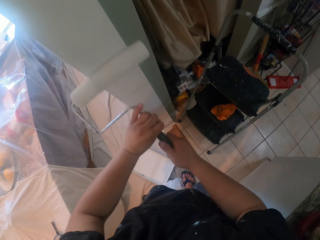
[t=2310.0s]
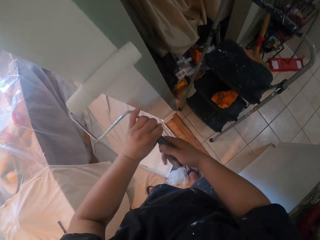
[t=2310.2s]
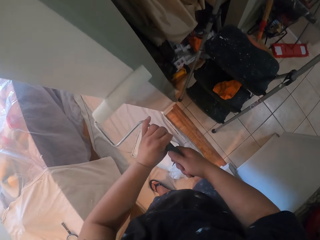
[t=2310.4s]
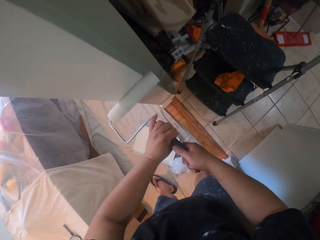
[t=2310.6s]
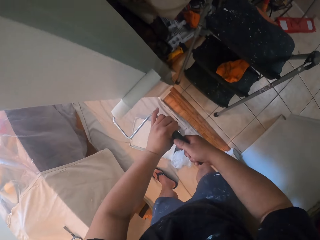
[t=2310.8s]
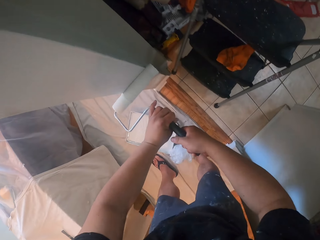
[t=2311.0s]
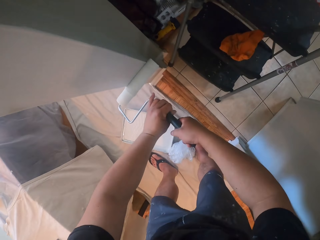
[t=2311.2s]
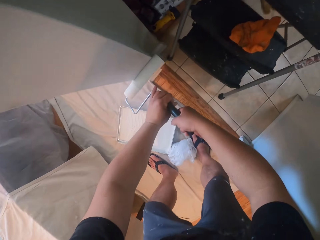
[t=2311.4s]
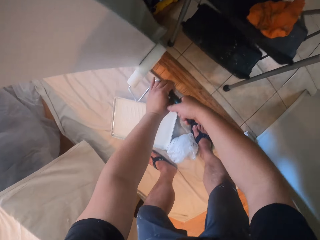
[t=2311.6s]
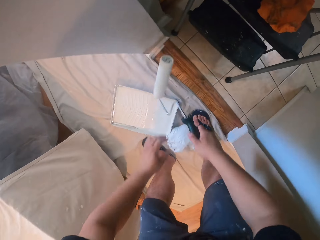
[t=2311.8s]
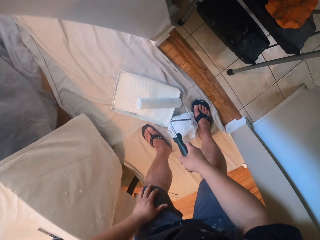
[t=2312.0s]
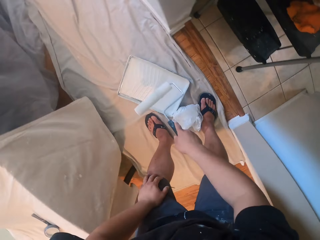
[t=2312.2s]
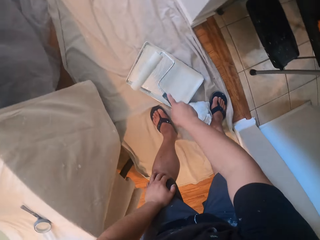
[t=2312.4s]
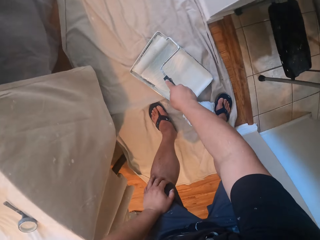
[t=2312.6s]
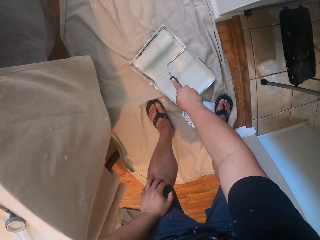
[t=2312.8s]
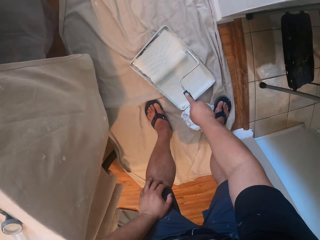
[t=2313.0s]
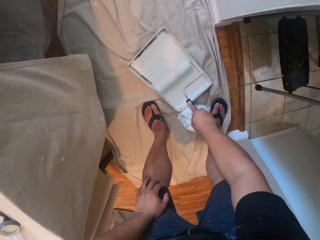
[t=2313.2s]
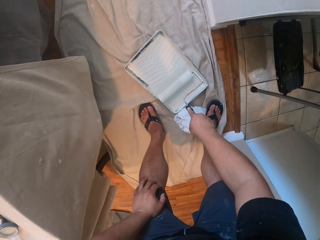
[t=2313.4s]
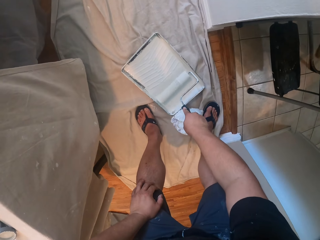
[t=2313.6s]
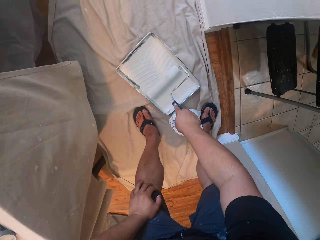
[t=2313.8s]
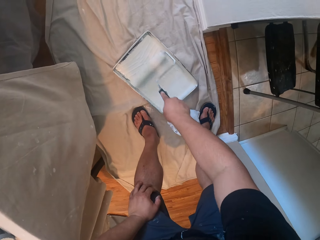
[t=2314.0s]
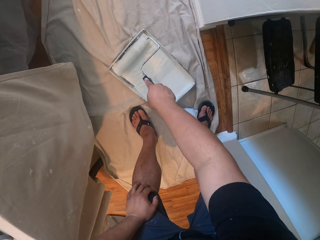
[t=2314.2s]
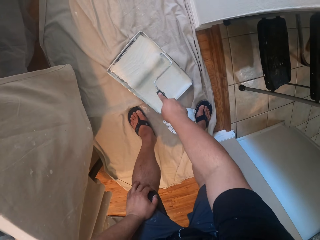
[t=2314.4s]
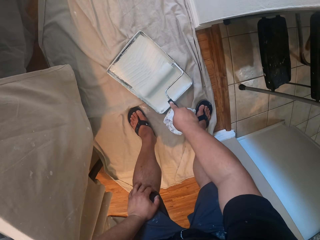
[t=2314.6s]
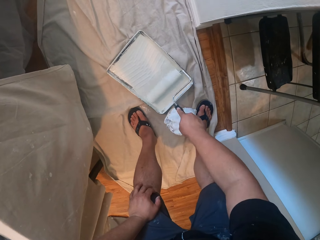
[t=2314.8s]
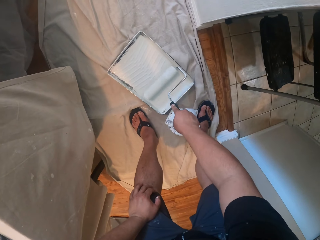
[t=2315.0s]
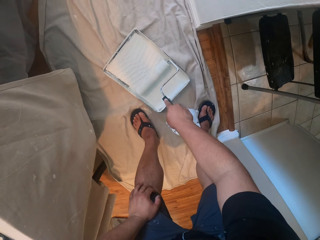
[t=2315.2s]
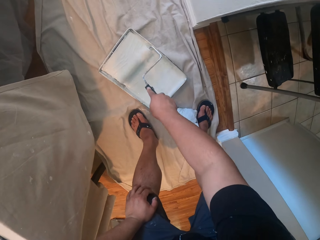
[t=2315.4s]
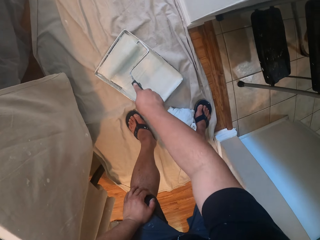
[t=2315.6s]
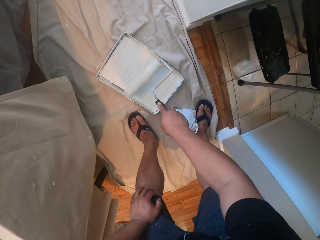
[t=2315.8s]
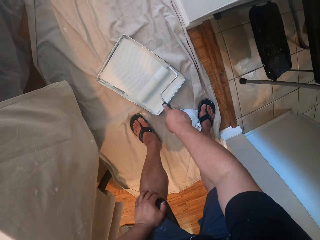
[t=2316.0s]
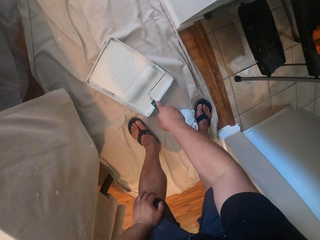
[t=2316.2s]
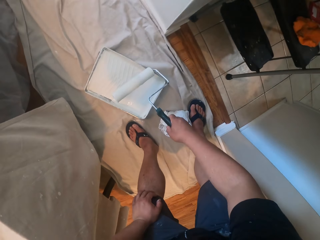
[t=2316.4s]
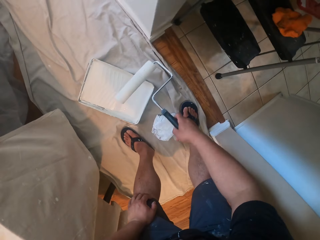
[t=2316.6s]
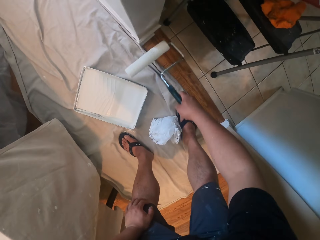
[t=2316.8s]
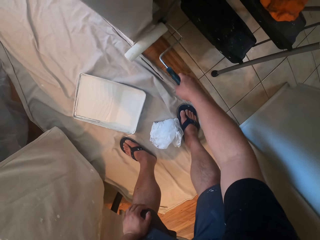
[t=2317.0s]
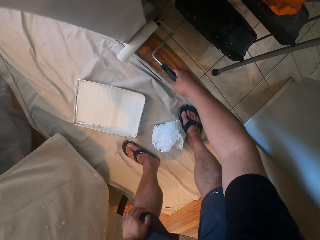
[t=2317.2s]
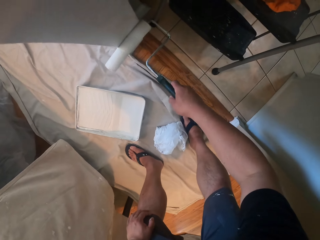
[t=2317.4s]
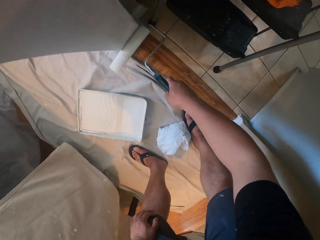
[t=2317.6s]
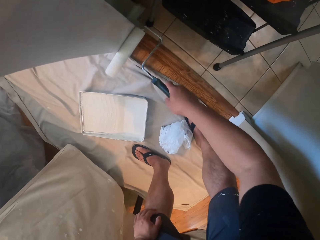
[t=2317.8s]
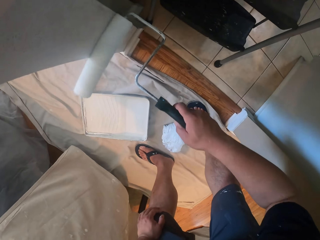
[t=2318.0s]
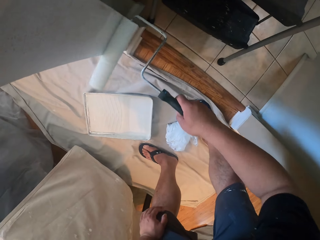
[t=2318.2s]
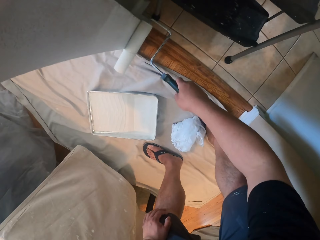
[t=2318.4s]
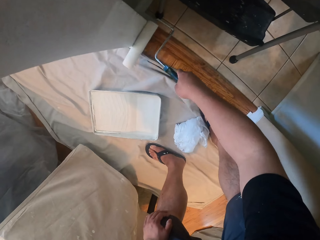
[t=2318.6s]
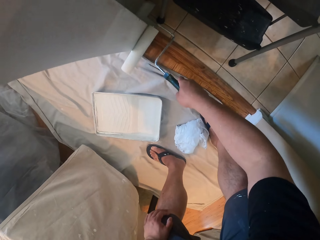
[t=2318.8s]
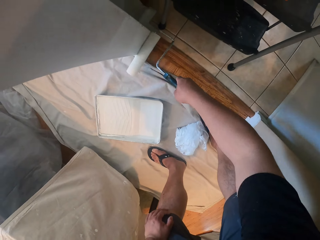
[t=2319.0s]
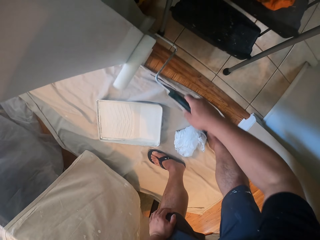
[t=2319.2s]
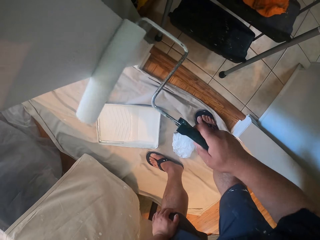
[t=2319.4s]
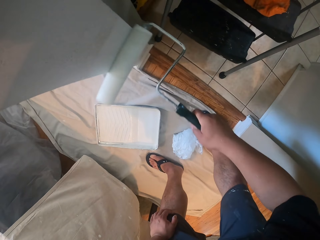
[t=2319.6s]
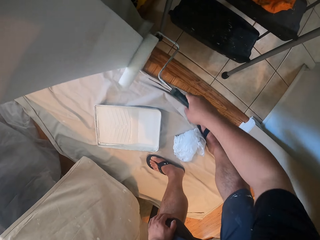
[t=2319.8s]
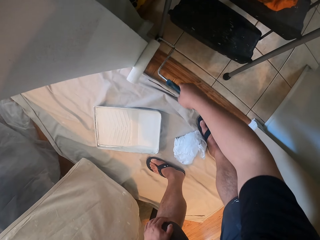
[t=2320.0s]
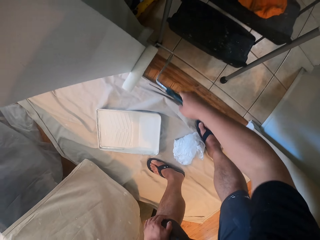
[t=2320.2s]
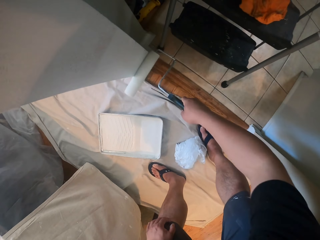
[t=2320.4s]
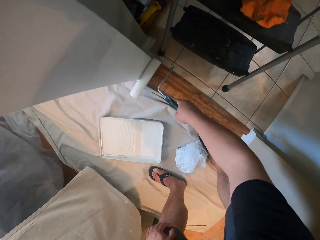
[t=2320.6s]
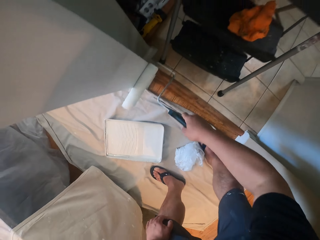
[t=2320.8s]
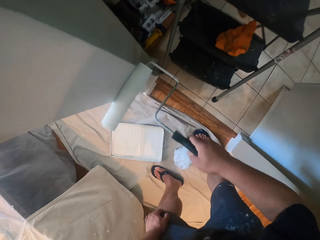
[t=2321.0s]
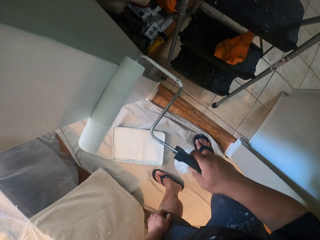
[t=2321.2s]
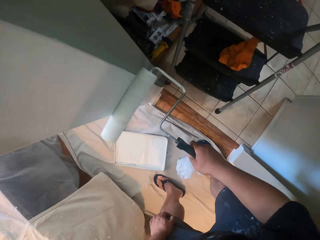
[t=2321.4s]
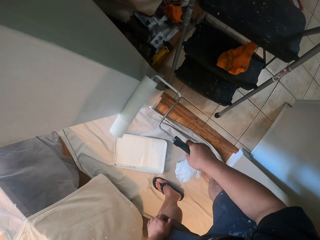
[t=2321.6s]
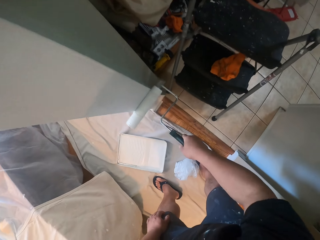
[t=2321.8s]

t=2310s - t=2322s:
The camera wearer rolls the paint roller in paint. He takes some paint from the paint can on the floor. He paints the wall with the roller brush in his right hand.

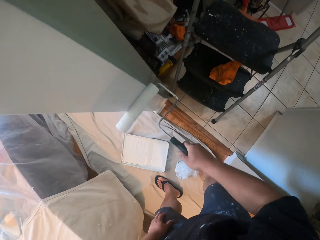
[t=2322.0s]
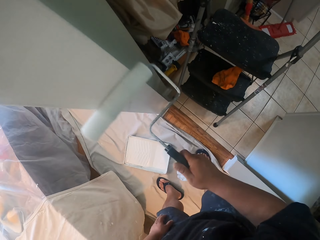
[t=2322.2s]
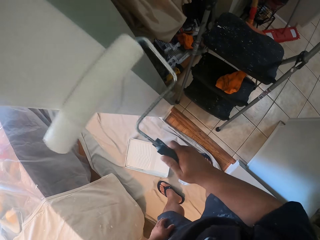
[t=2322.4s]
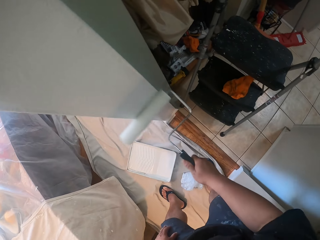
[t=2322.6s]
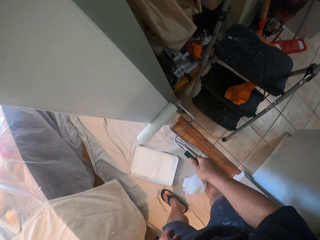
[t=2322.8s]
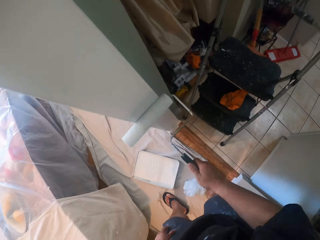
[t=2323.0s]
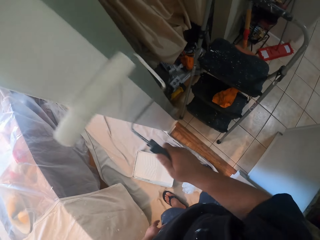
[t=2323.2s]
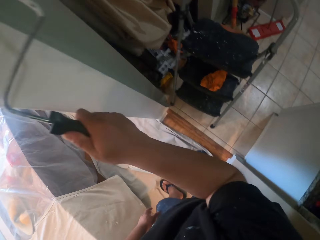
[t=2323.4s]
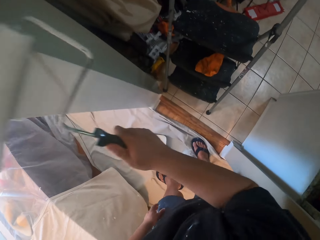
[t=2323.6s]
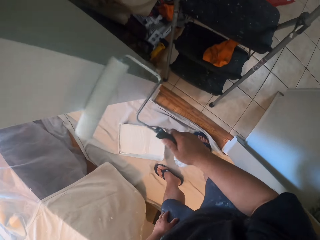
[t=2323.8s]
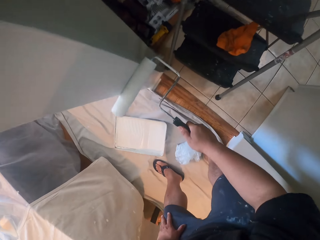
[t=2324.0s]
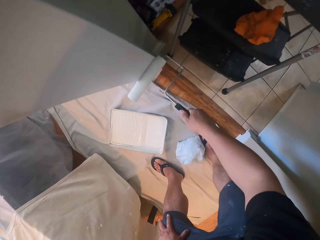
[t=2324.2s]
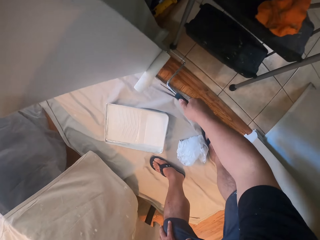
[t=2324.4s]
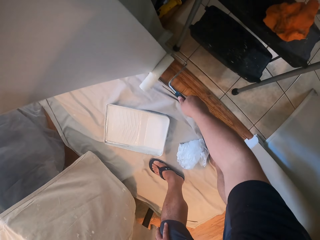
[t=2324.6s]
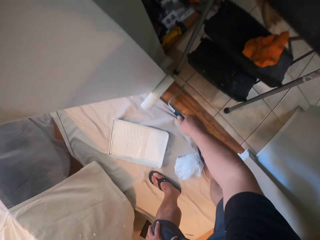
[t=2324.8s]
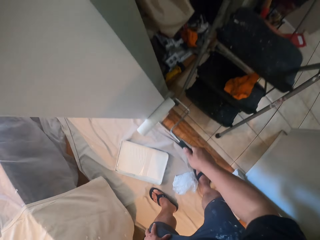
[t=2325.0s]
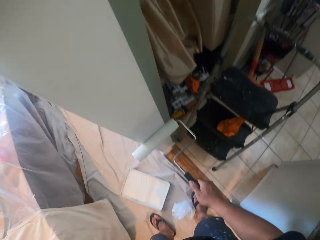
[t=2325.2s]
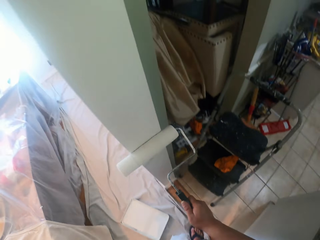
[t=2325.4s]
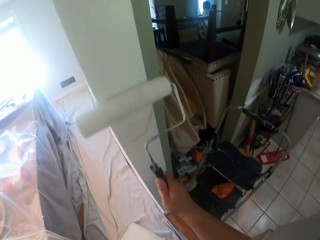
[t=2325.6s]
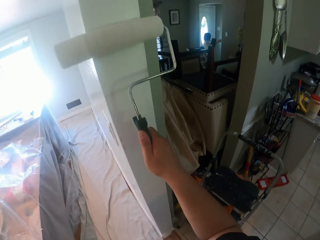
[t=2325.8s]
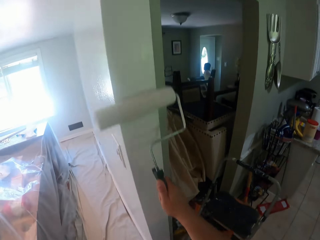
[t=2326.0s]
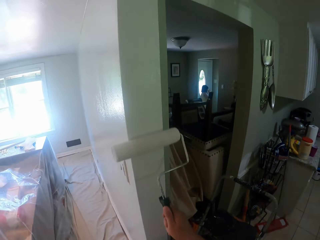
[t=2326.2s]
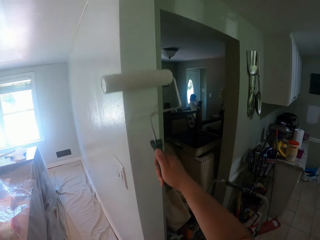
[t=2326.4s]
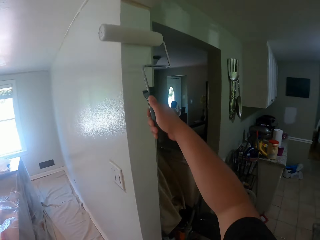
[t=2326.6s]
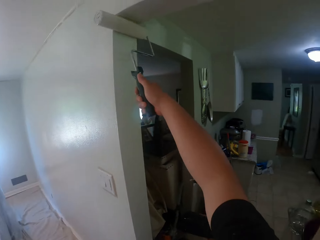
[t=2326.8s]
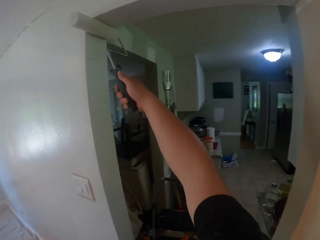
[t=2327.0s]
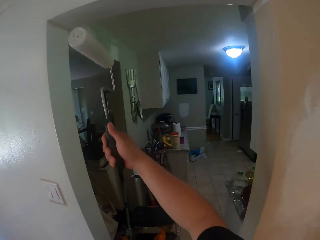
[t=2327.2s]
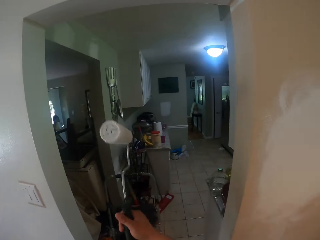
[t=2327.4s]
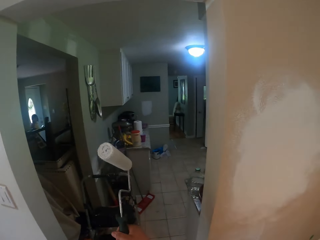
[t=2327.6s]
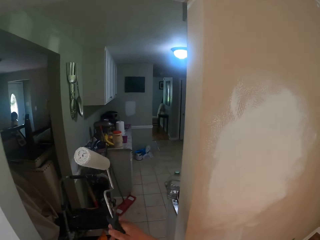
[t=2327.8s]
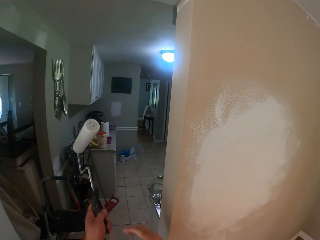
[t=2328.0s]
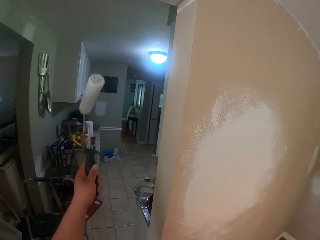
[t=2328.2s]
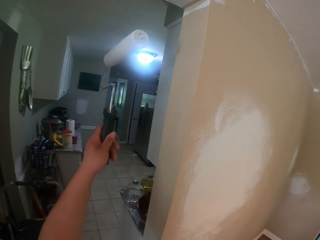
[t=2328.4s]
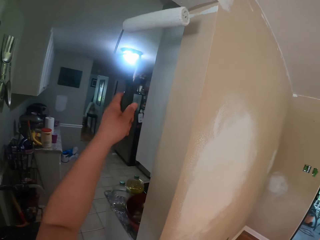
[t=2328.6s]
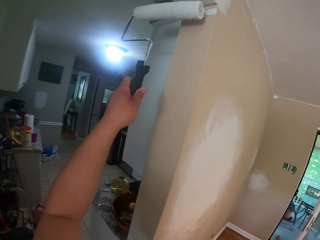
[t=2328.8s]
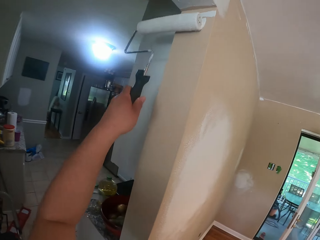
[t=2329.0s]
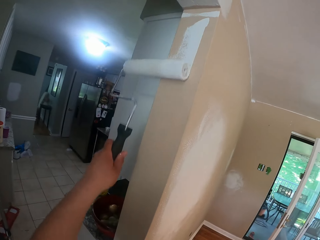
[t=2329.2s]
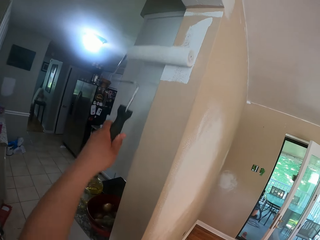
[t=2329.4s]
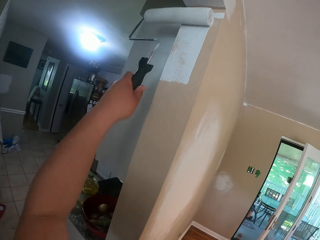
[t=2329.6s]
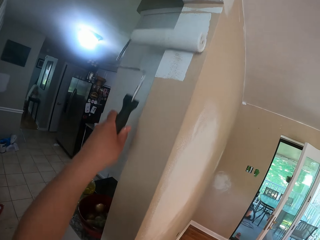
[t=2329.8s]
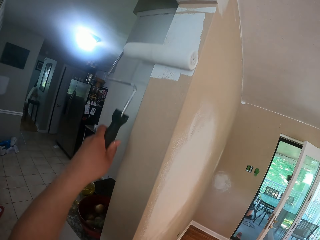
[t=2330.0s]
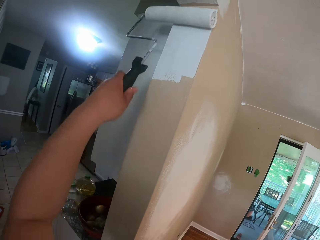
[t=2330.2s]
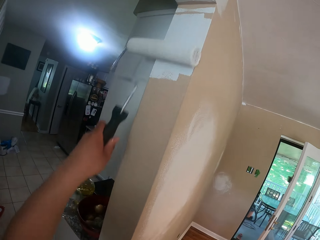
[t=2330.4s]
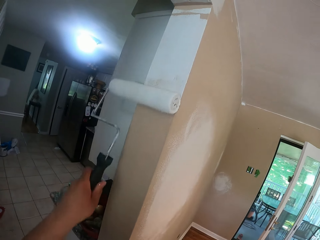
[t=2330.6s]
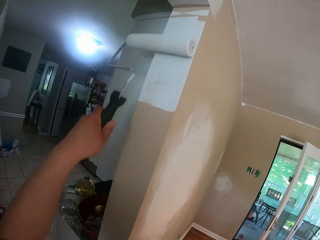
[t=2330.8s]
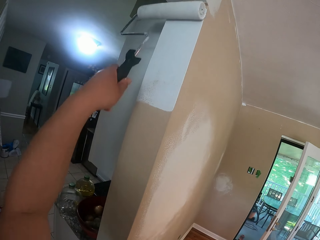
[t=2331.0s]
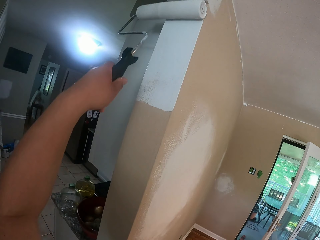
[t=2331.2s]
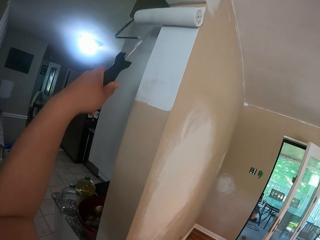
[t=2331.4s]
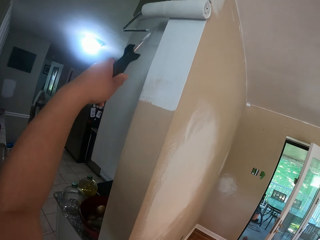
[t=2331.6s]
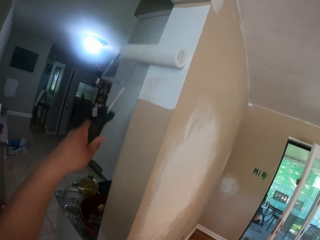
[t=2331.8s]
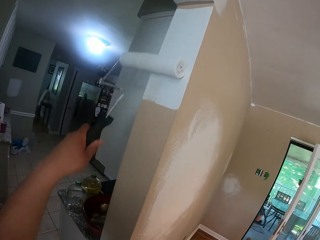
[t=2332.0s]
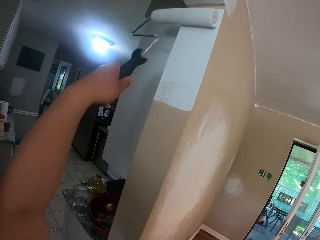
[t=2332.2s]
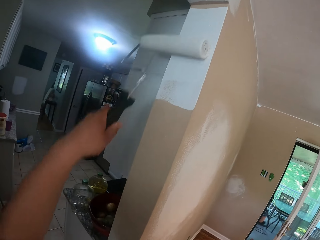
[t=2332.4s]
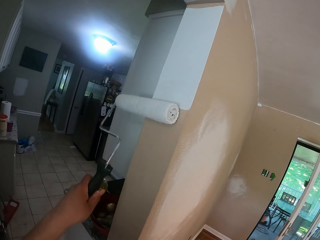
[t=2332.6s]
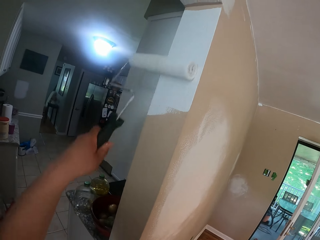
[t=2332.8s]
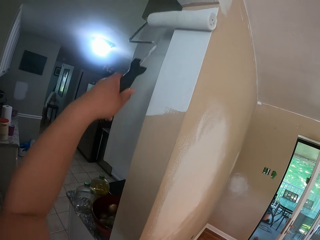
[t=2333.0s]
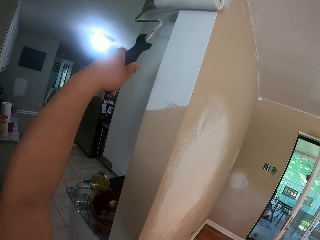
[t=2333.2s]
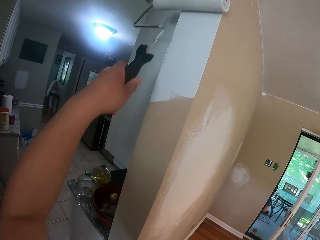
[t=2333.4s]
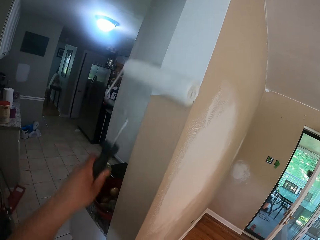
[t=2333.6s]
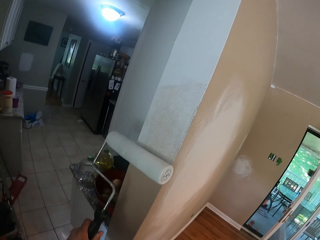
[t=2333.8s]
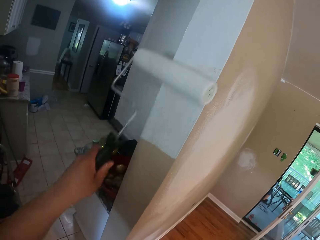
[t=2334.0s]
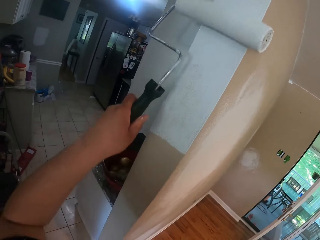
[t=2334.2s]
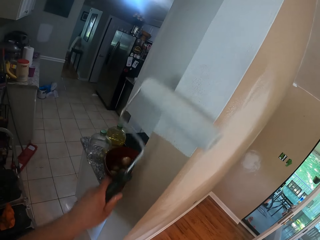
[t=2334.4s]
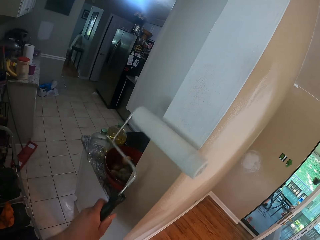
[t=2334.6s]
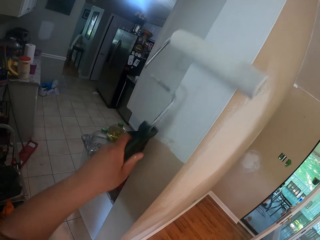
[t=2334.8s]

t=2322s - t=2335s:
The camera wearer passes the roller brush from his right hand to his left hand. He paints the wall with the roller brush in his left hand.
